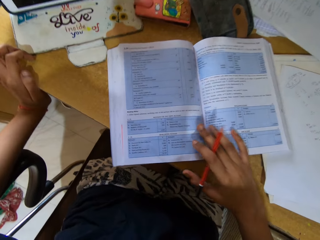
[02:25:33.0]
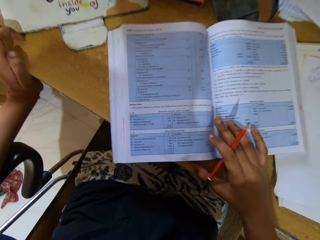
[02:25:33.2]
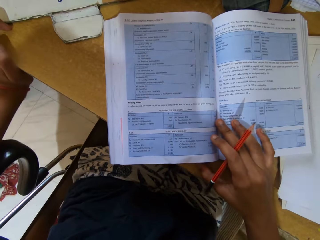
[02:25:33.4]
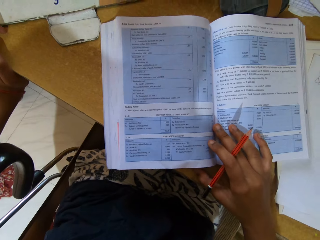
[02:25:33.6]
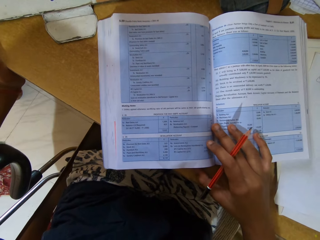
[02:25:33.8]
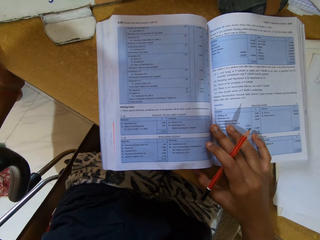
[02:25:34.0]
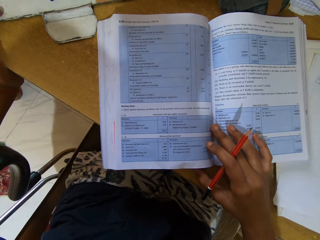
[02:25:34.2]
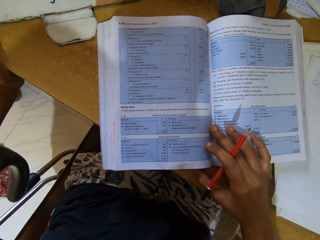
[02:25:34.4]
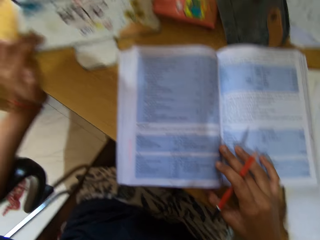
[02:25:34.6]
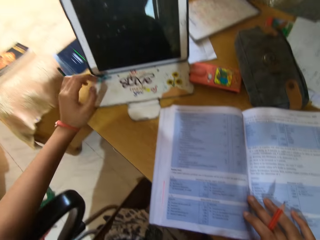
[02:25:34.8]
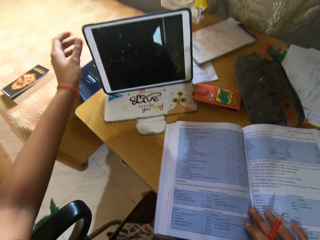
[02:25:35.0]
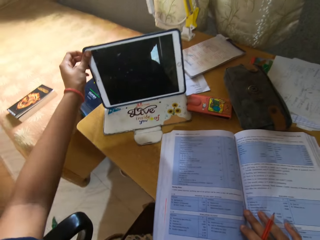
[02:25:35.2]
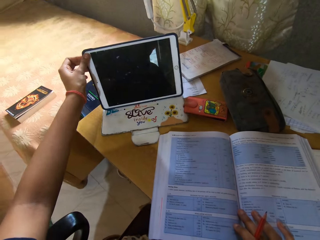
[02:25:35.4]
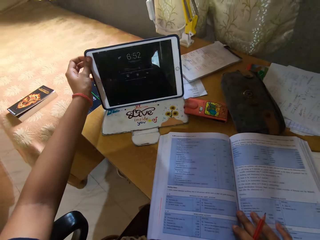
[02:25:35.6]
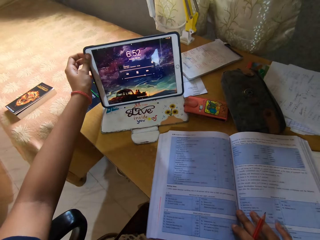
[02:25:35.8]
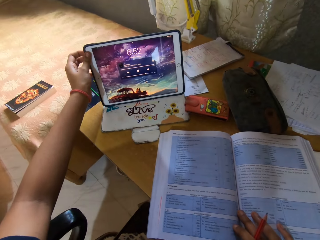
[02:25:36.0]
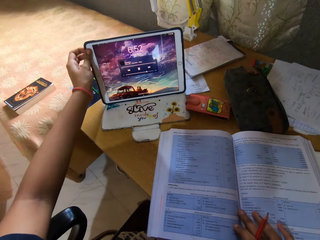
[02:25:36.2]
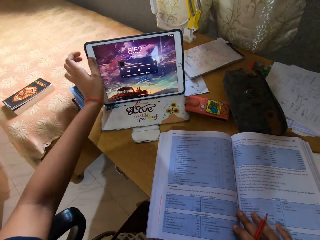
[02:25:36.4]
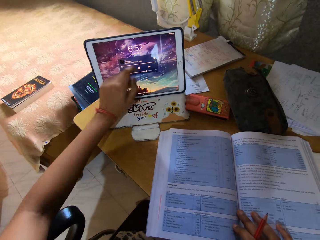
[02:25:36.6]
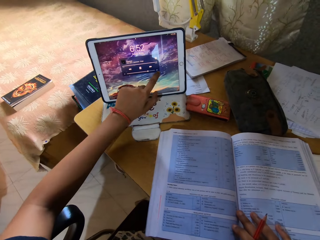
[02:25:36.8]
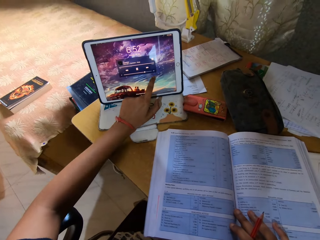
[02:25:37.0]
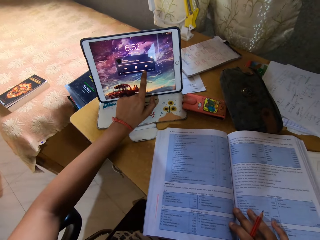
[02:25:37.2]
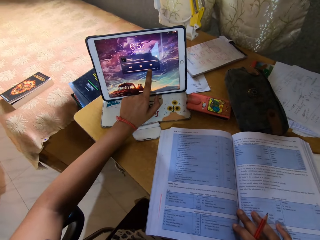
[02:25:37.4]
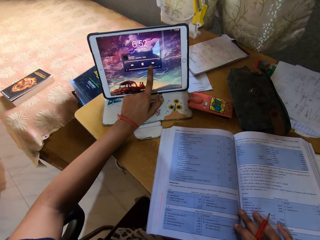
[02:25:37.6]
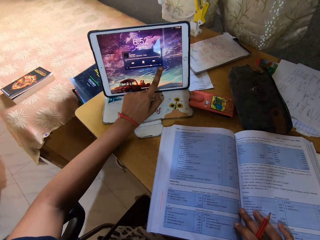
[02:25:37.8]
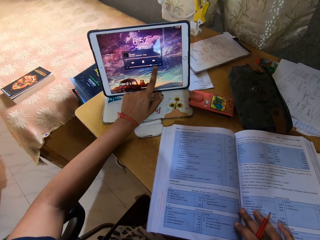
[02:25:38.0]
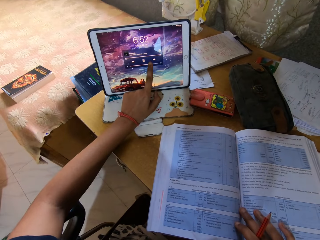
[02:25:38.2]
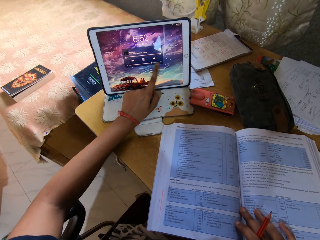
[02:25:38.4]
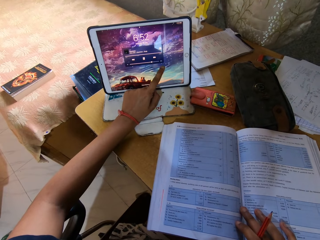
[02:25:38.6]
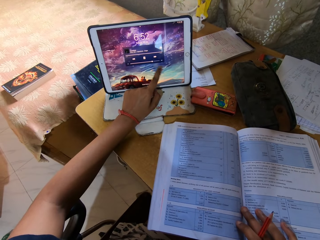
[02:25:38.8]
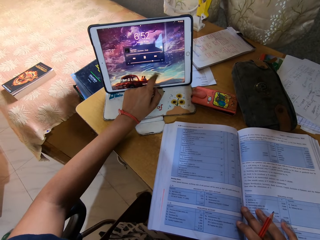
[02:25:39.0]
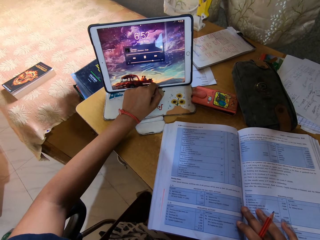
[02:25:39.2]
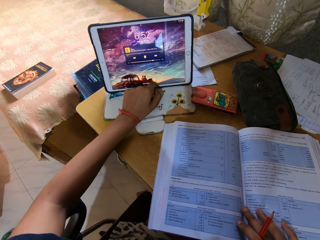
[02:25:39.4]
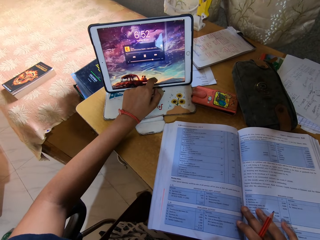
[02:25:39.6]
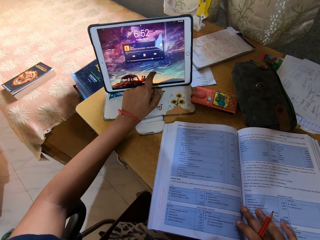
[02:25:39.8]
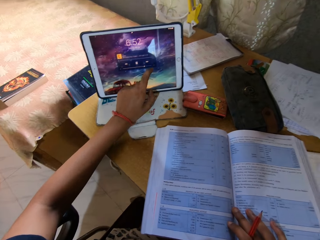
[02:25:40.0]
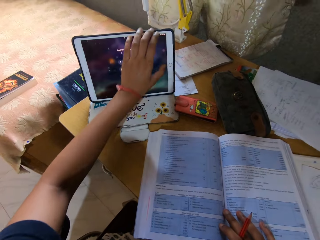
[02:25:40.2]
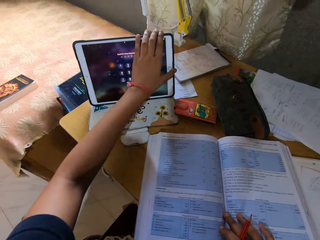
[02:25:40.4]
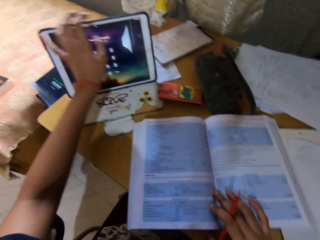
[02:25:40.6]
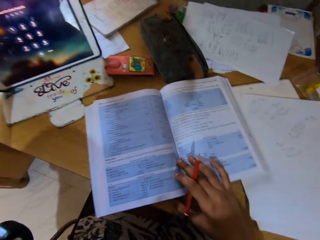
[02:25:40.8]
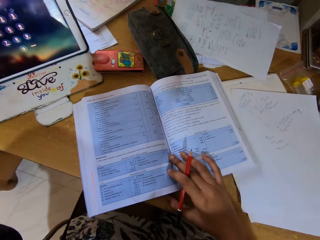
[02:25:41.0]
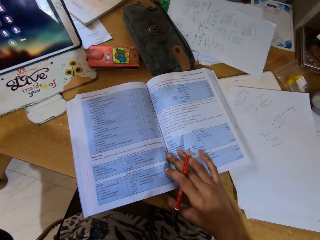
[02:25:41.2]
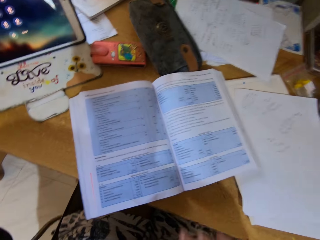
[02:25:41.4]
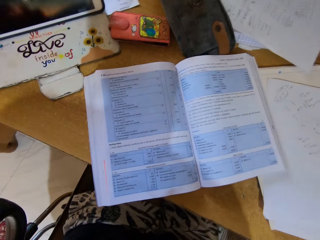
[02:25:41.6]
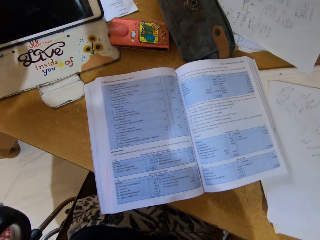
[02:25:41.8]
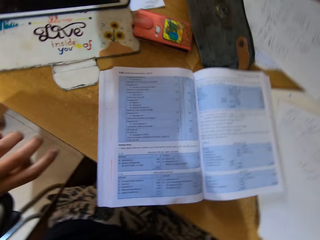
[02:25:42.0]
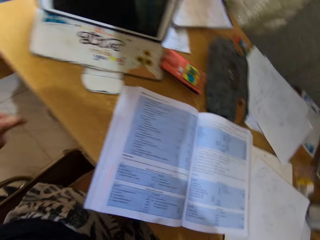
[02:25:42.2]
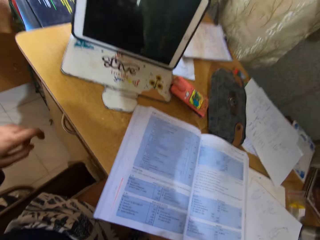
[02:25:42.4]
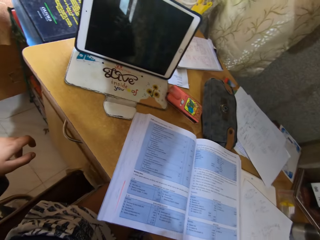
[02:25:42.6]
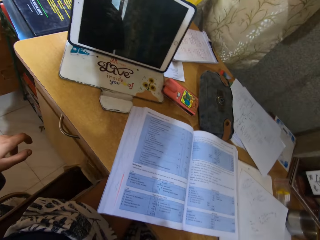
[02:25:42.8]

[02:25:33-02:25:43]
The camera wearer reads the book. They operate the iPad.

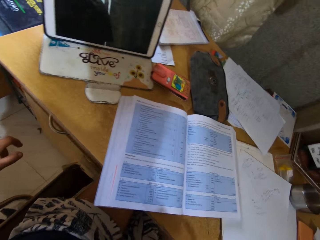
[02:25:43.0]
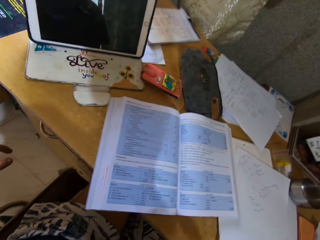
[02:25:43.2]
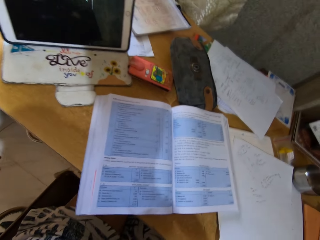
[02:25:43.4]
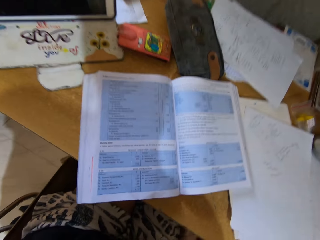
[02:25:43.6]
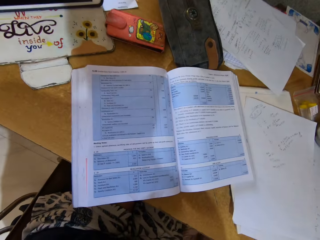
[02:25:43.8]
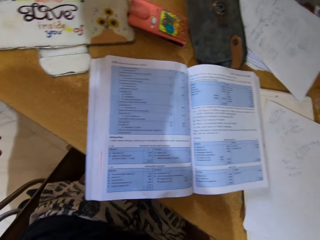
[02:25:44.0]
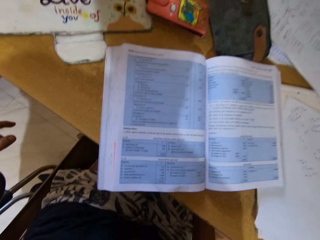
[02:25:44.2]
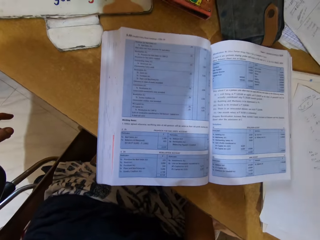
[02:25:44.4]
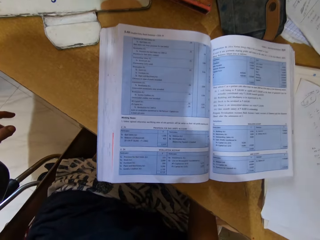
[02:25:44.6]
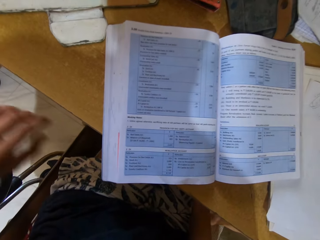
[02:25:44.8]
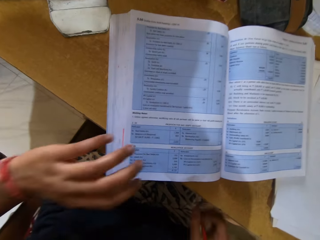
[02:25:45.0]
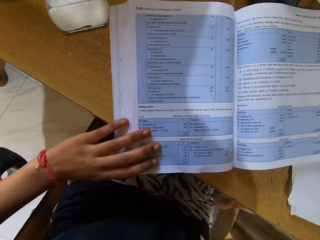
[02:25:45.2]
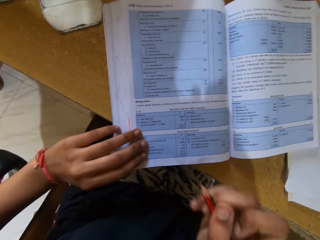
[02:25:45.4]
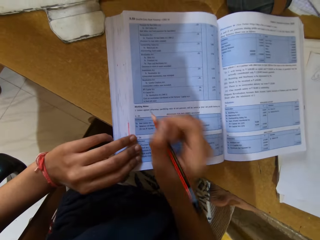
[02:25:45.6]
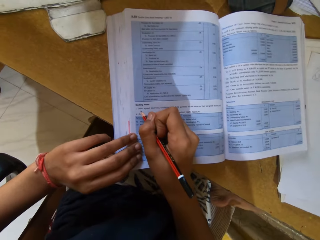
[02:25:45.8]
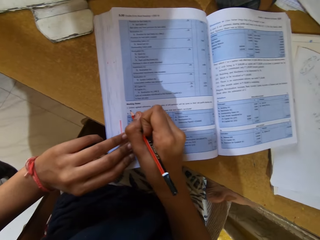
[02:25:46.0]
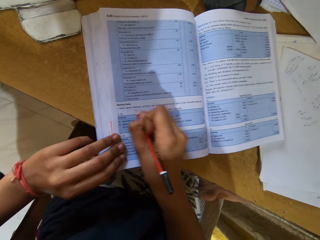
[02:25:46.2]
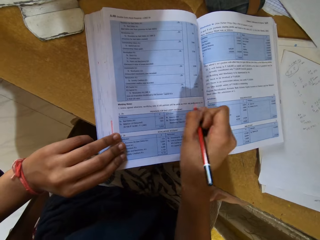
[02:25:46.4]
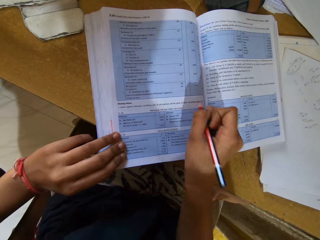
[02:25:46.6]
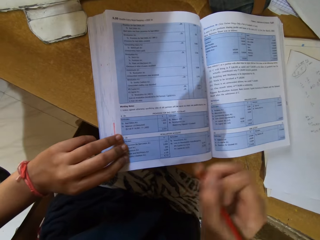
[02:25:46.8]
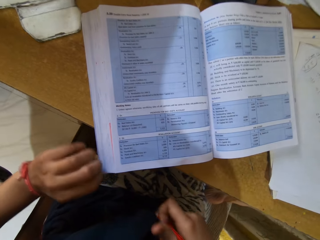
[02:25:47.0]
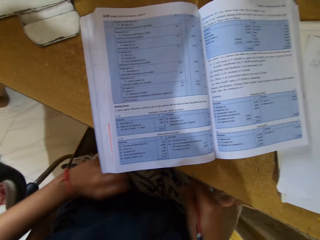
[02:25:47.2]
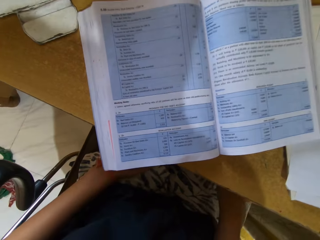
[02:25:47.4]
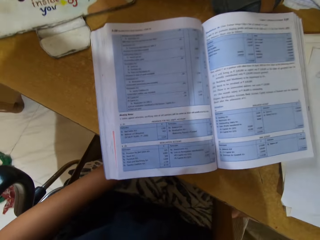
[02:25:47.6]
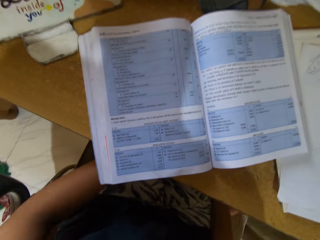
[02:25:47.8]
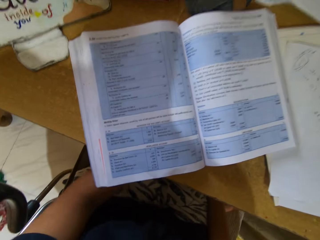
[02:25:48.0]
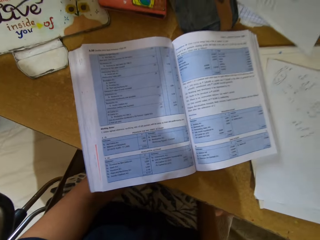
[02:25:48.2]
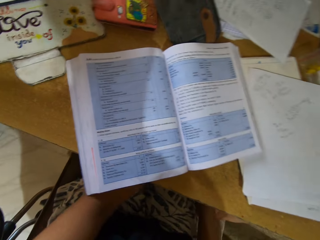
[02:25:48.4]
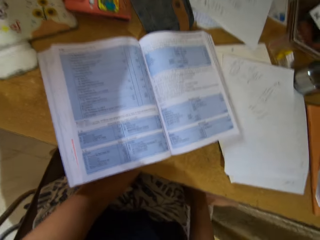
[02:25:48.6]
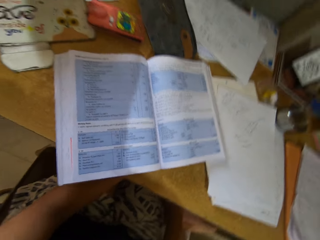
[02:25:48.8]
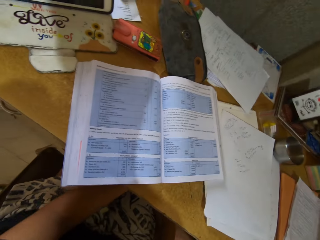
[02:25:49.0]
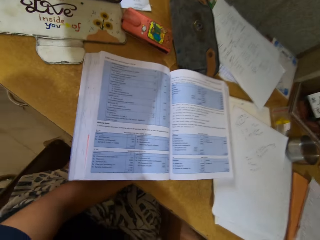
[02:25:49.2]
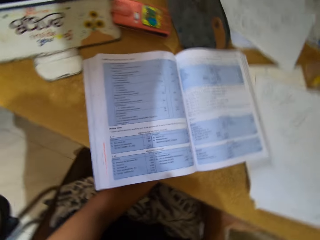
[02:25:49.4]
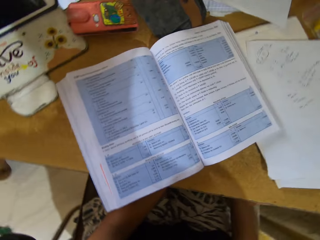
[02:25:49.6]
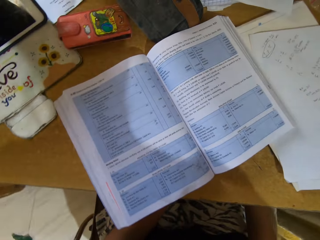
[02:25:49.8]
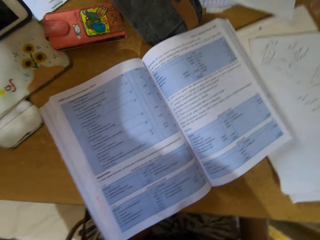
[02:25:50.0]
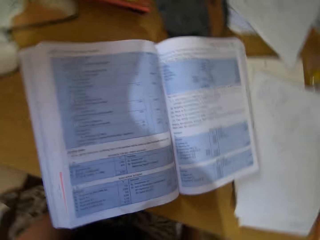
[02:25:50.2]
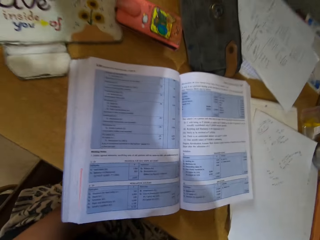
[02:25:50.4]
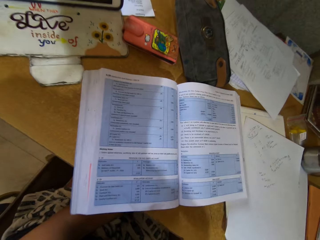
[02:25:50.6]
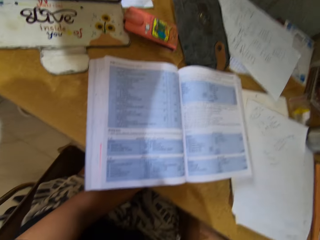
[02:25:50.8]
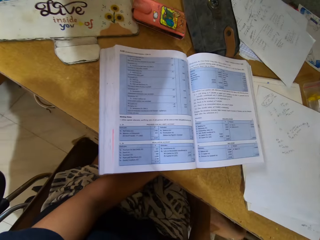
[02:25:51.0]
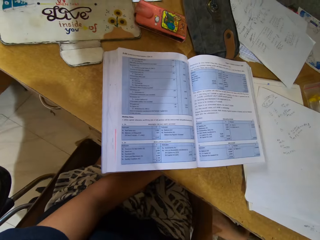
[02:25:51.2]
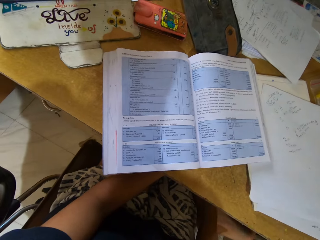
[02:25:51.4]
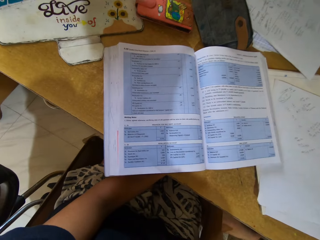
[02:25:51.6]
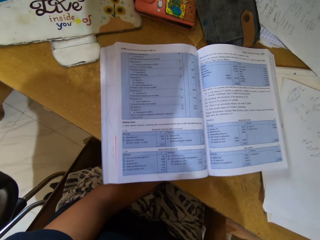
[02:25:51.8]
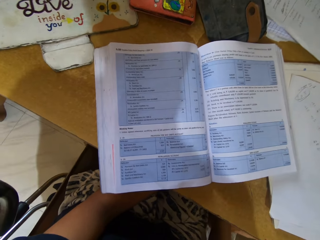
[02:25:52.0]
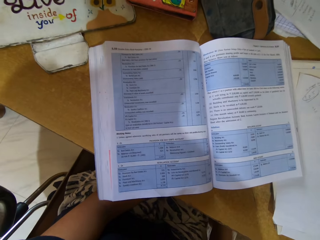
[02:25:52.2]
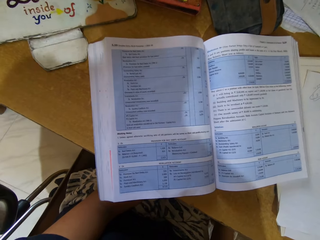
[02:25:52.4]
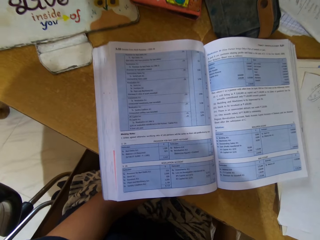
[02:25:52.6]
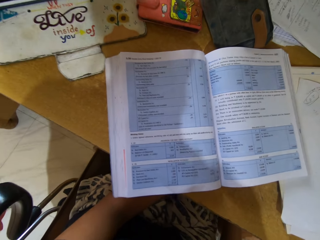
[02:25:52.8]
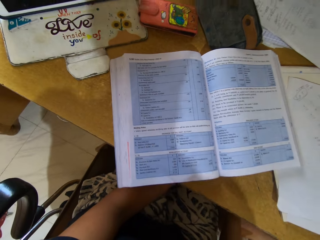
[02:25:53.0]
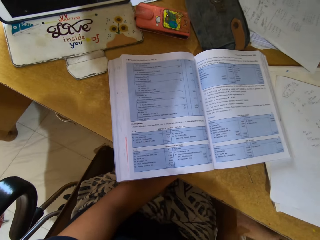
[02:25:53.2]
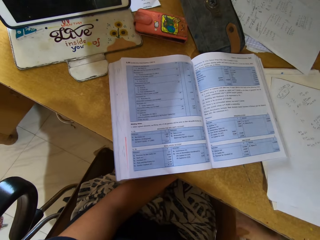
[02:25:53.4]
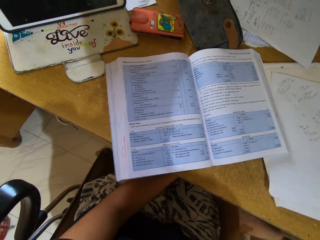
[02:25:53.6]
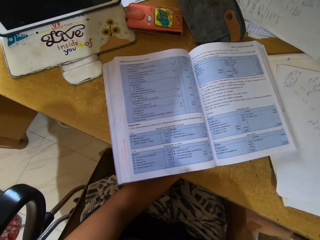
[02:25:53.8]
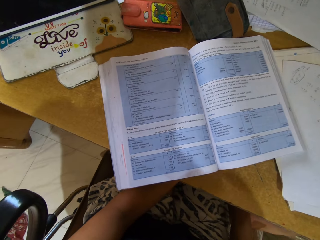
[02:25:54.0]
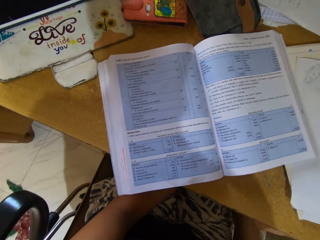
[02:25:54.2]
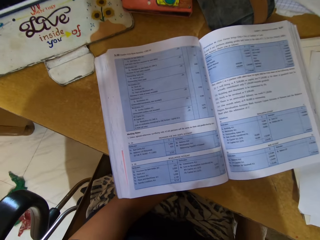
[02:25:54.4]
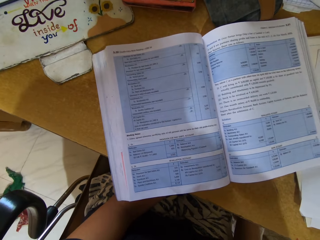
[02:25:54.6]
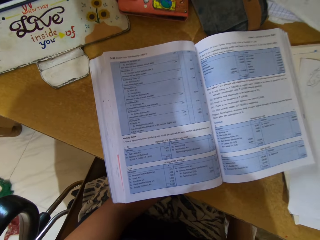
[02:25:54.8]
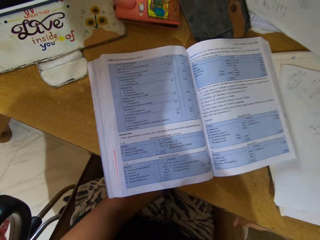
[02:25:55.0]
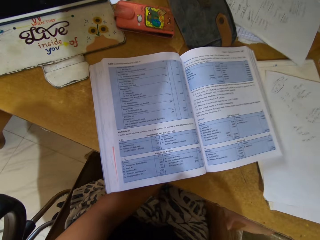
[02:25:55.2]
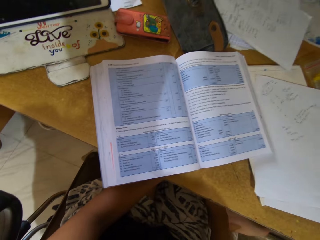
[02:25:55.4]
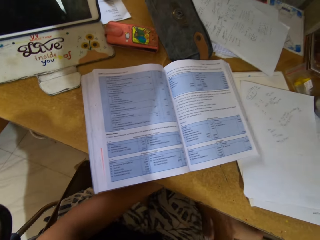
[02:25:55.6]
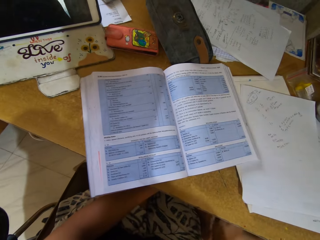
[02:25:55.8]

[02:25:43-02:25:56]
The camera wearer reads the book. They underline the book. They sing a song.
